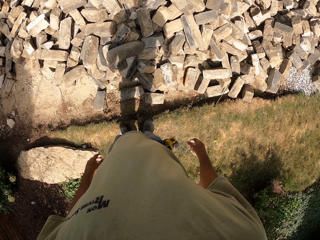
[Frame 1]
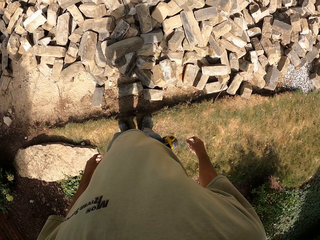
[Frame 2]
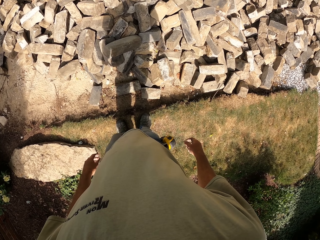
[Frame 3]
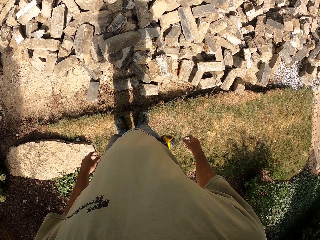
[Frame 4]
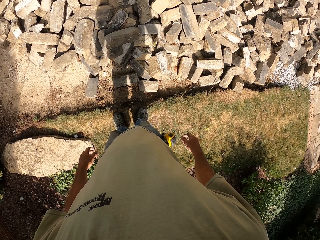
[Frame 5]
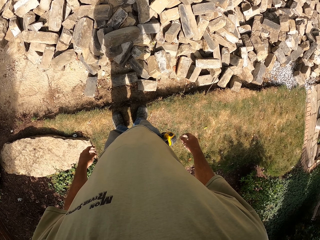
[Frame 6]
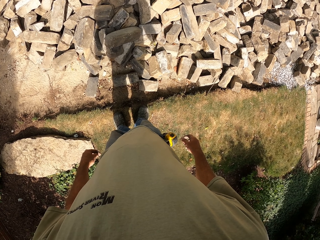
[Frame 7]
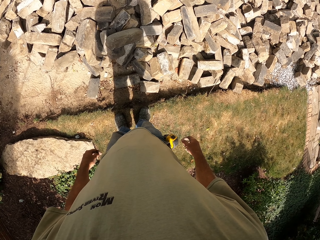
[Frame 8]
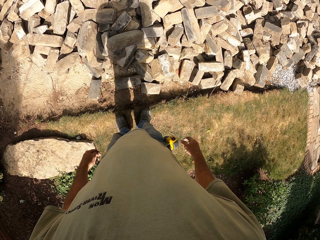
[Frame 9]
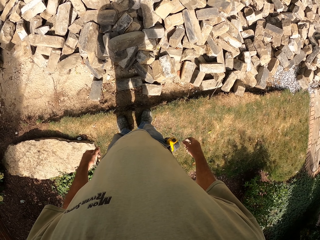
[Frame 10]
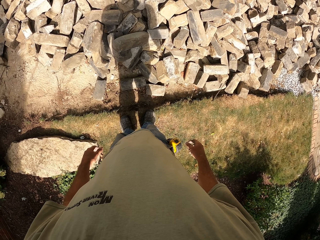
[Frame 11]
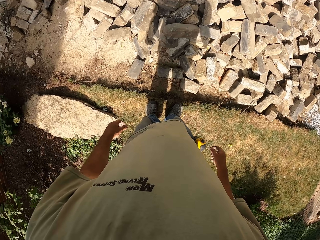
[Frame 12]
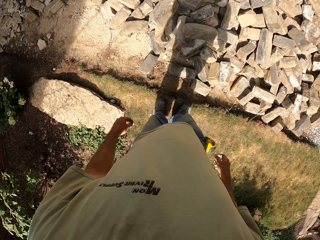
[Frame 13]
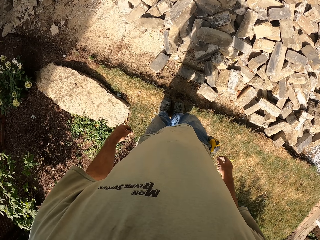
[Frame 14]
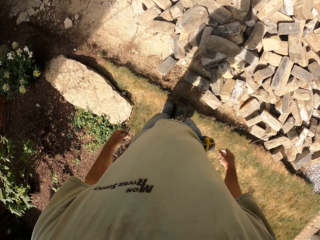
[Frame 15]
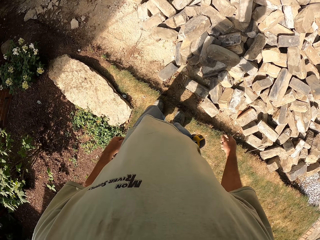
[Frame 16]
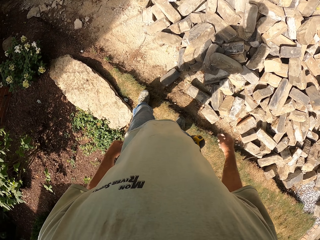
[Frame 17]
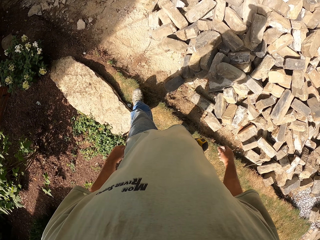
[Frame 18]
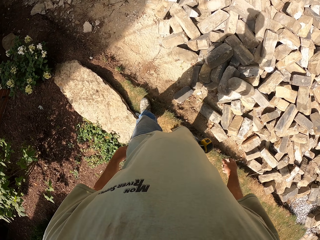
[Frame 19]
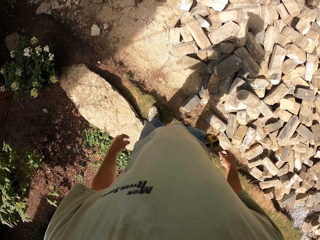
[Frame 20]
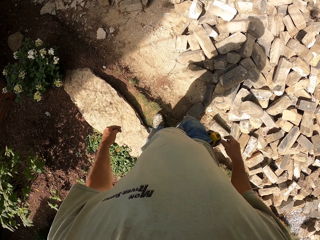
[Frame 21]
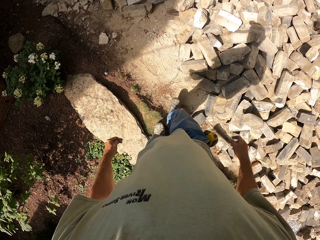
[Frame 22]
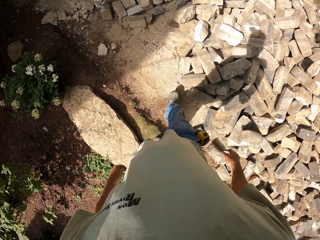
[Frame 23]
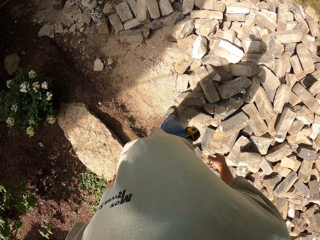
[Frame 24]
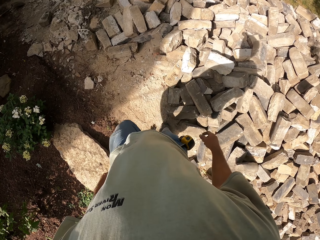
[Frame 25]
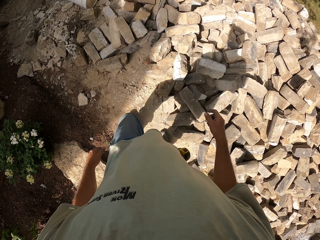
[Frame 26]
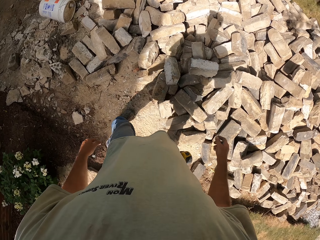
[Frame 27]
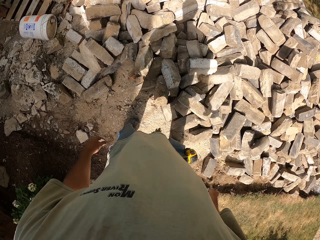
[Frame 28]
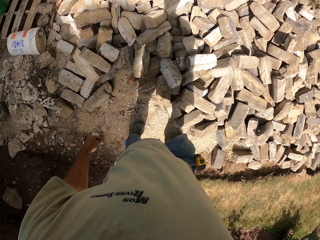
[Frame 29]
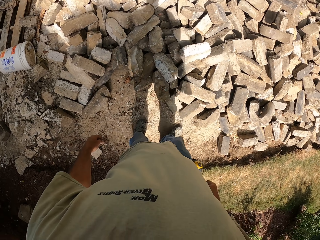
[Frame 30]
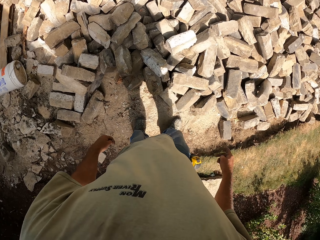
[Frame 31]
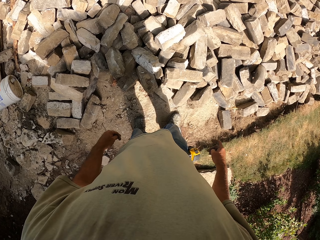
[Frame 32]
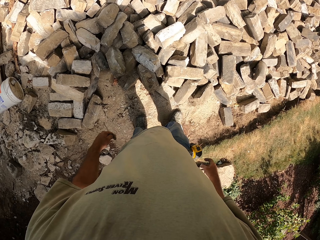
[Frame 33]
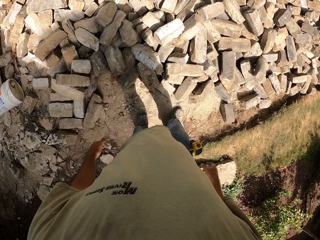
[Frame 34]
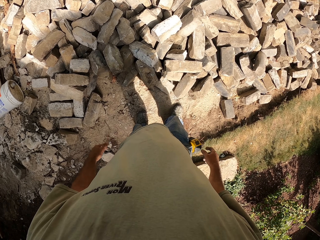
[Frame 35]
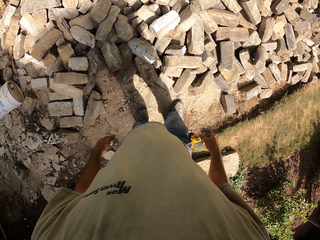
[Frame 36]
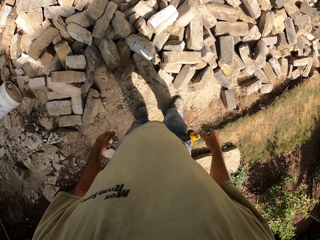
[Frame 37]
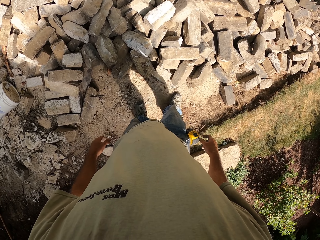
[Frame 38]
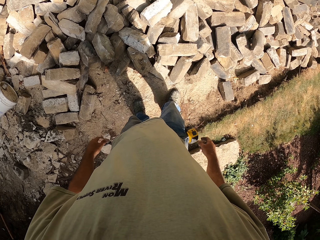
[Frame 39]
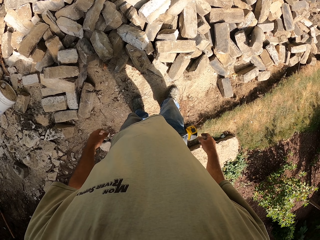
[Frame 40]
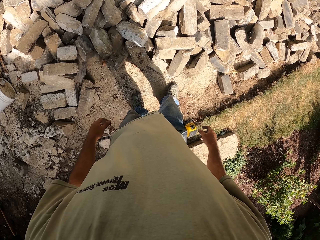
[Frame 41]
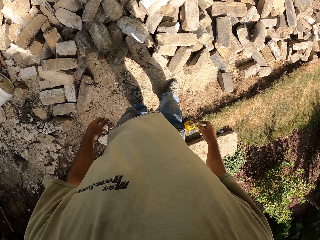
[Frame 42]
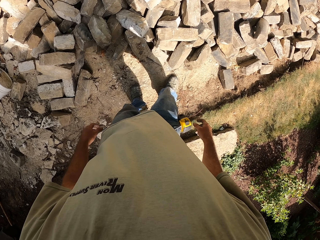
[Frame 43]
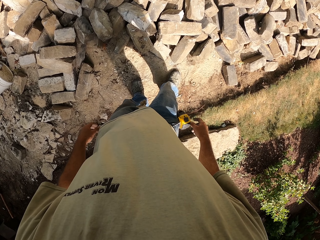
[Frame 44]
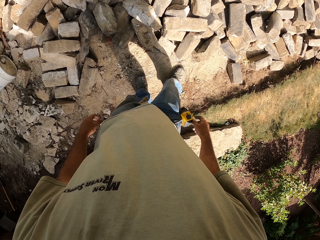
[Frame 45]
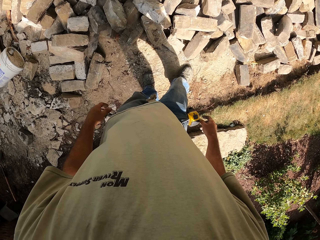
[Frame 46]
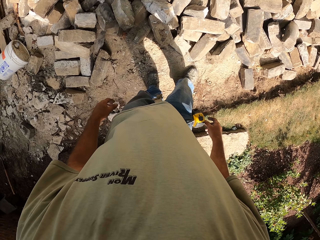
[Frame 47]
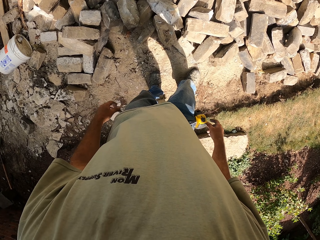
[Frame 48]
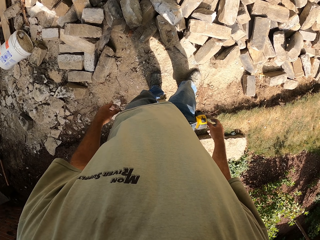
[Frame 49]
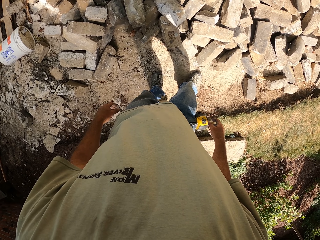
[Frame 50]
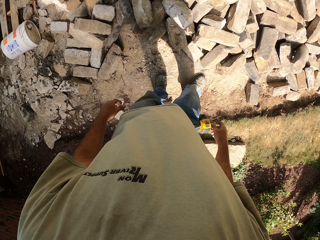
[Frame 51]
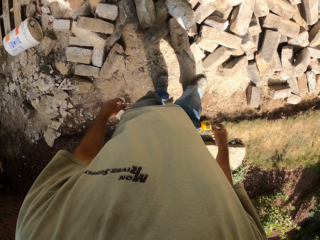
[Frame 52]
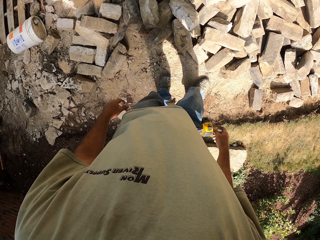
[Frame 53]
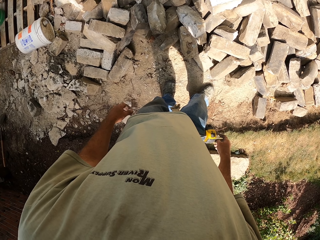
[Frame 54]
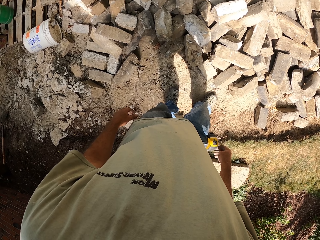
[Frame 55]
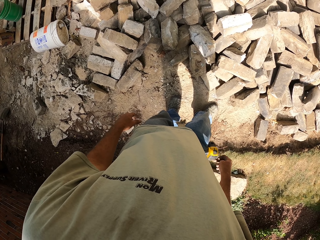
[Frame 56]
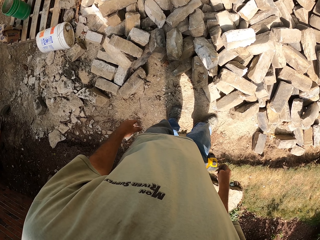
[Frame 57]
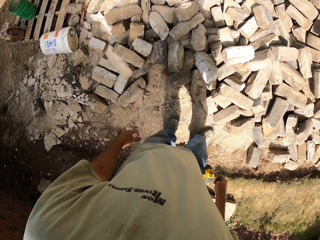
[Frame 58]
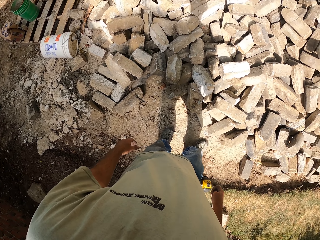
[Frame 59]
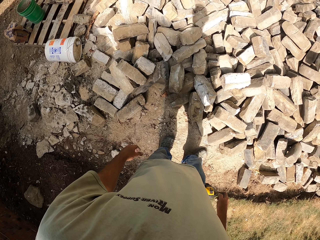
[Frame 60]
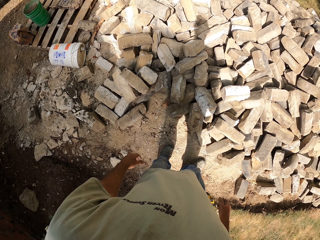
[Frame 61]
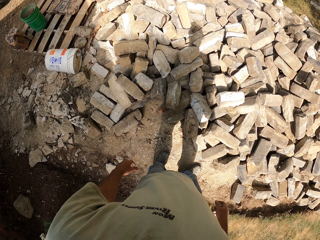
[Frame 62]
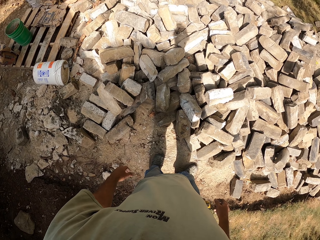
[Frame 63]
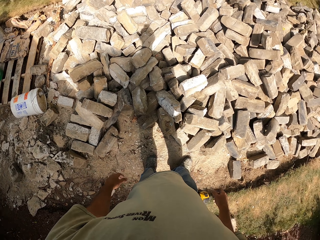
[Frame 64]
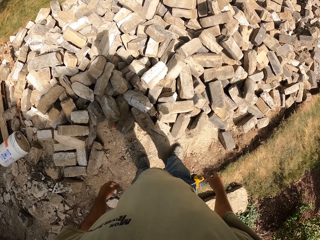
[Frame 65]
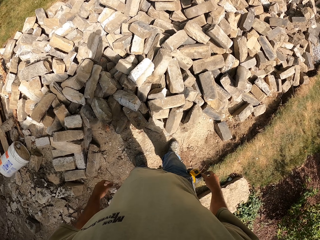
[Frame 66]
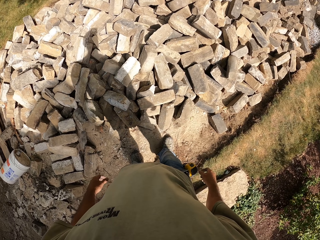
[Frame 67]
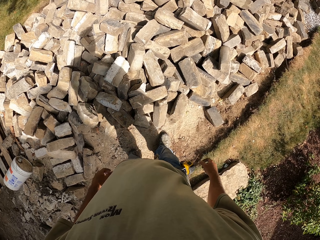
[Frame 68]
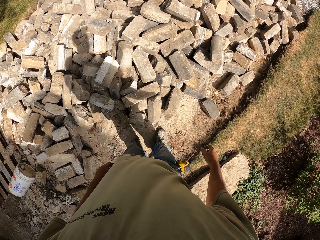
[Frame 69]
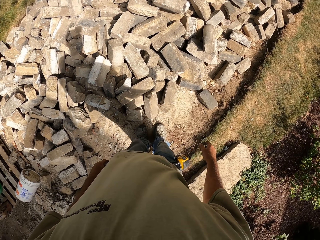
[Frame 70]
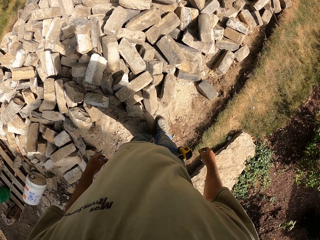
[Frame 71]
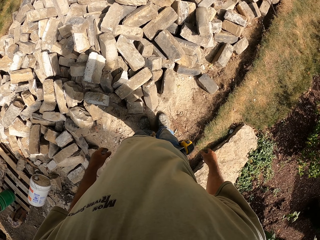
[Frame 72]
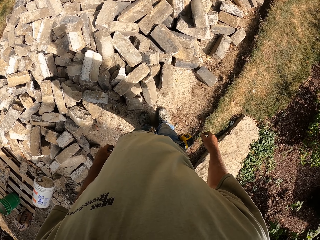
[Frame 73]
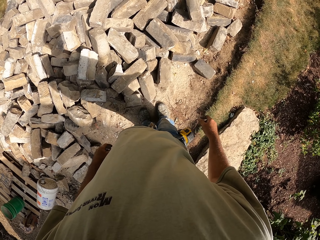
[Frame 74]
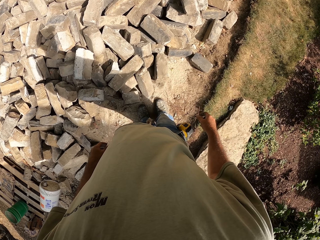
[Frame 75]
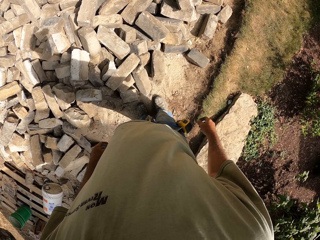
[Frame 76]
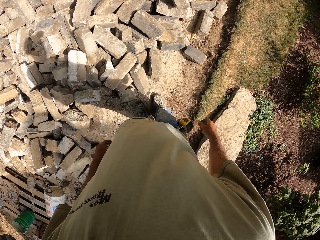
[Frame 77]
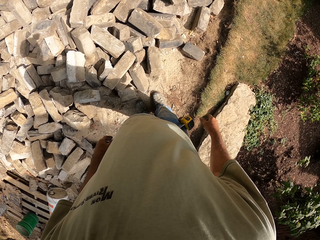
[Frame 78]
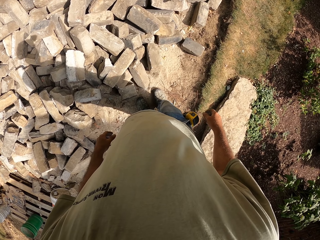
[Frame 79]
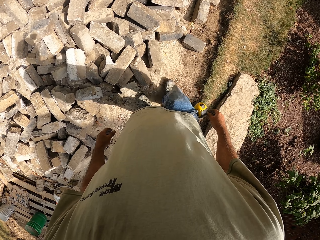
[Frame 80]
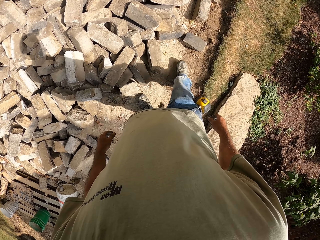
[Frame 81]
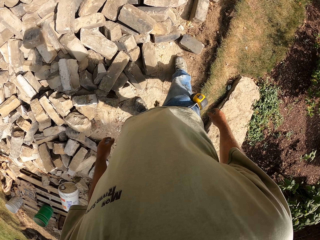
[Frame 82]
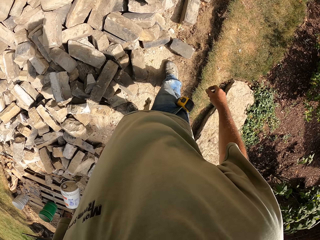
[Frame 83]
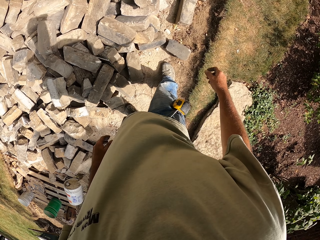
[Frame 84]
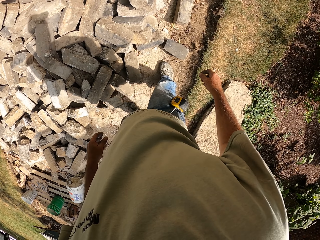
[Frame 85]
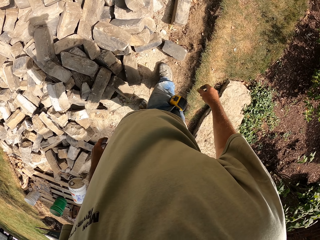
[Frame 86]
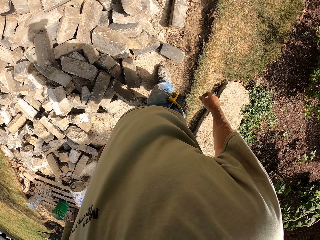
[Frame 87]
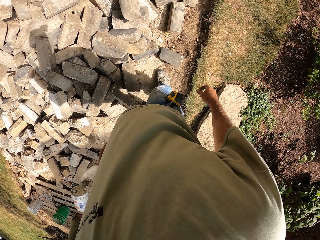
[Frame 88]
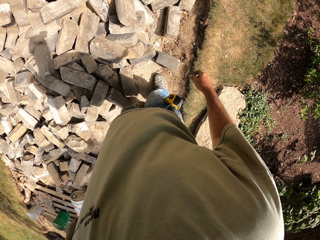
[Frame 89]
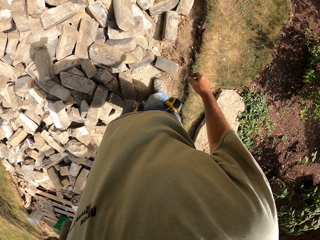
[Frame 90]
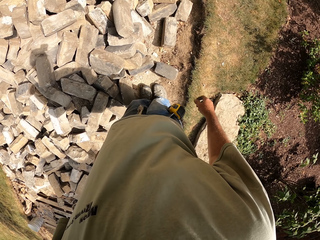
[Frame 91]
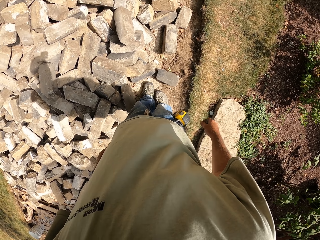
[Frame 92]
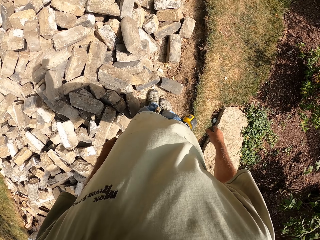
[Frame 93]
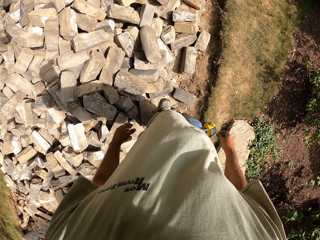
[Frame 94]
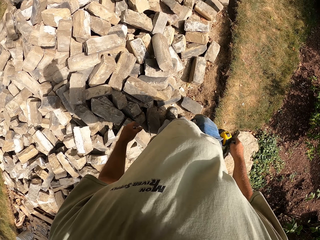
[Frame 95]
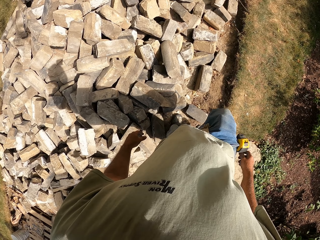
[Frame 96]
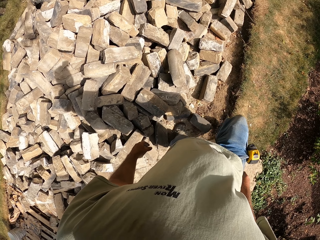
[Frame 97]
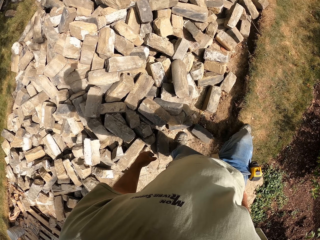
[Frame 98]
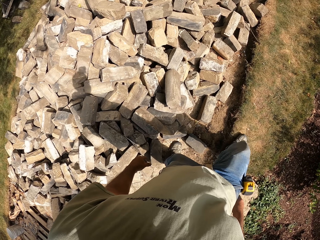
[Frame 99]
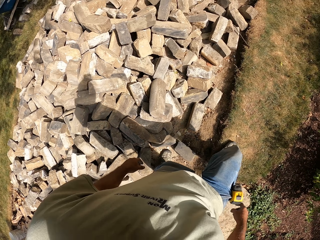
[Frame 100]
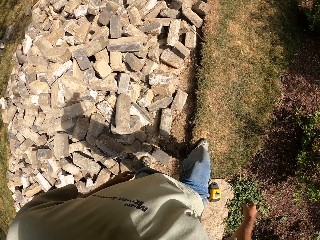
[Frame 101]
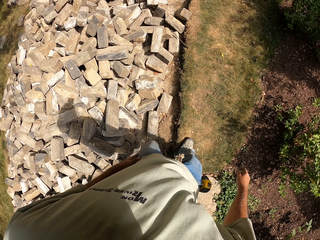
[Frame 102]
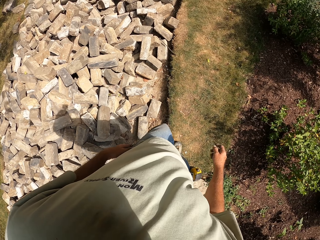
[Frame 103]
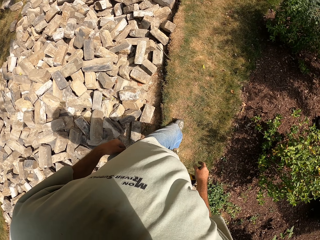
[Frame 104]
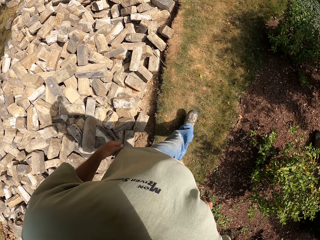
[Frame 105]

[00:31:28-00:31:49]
The camera wearer turns around the field. They walk around the field. They turn around the field. They walk around the field.
